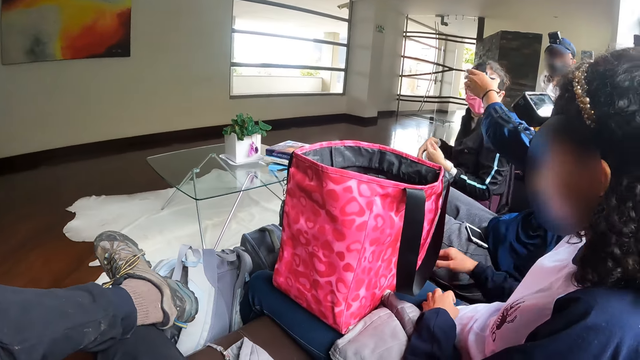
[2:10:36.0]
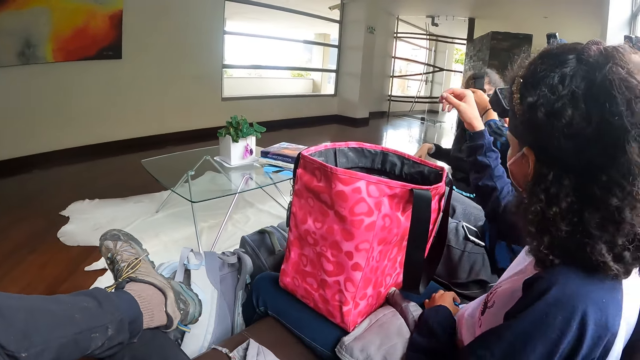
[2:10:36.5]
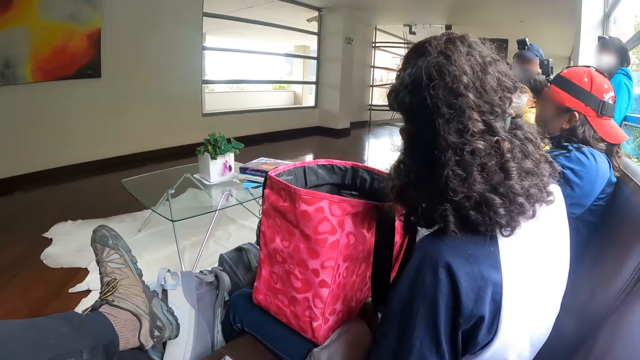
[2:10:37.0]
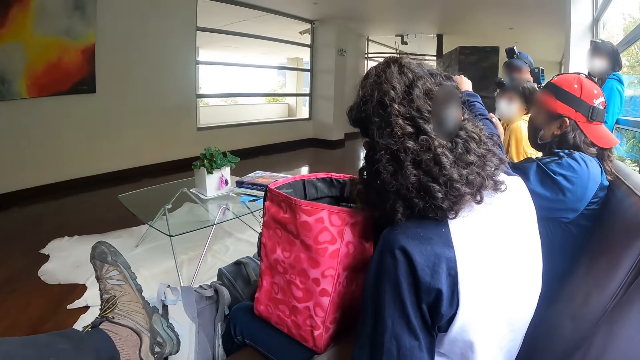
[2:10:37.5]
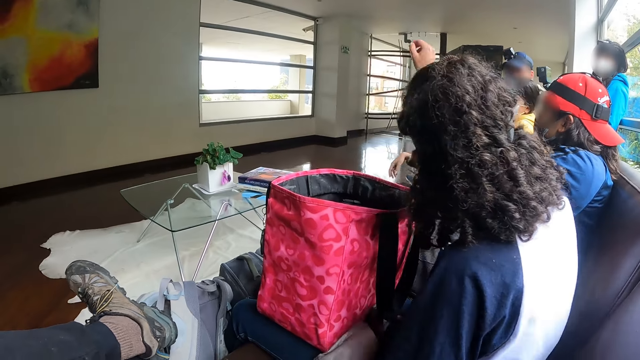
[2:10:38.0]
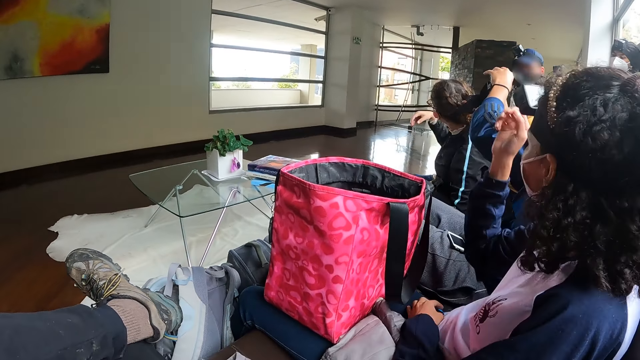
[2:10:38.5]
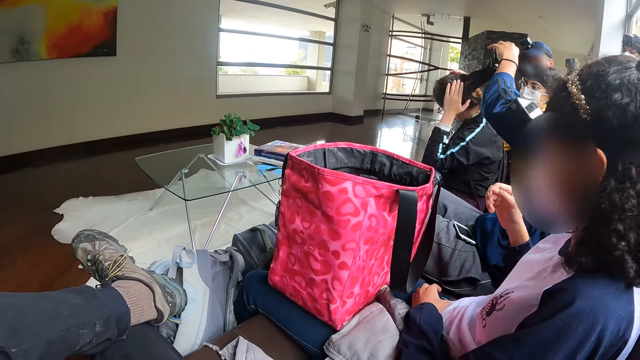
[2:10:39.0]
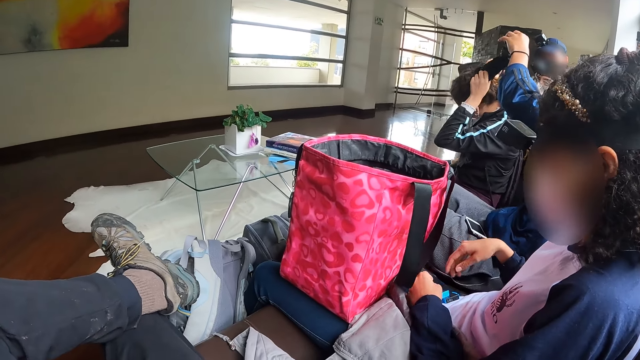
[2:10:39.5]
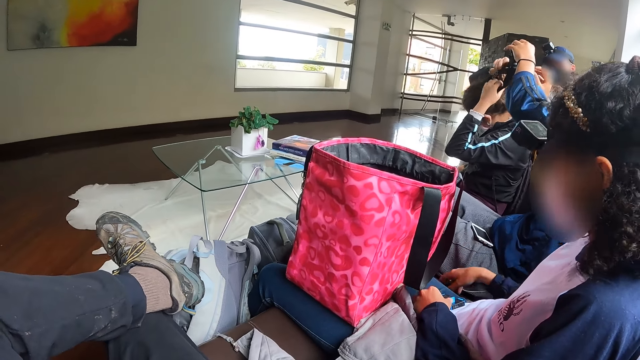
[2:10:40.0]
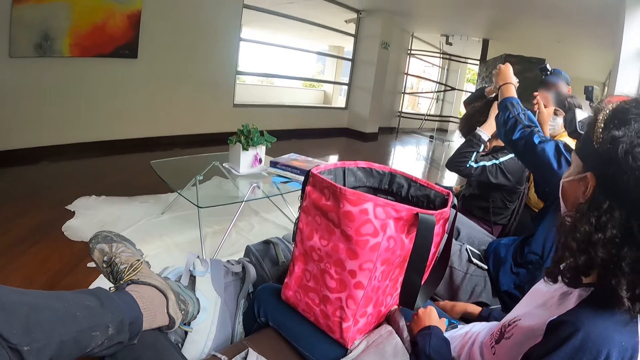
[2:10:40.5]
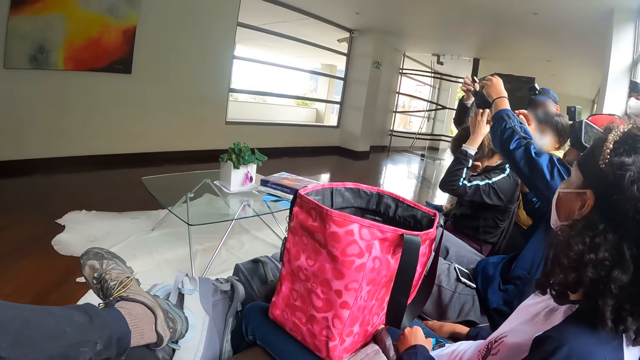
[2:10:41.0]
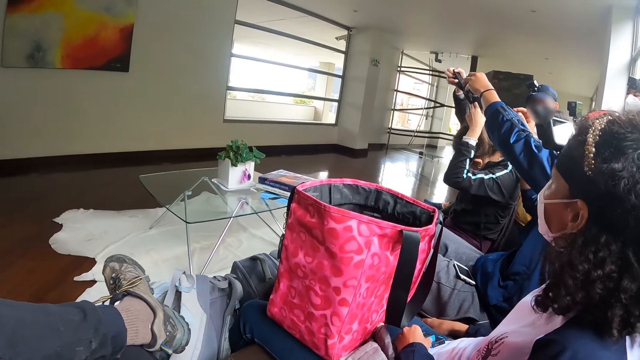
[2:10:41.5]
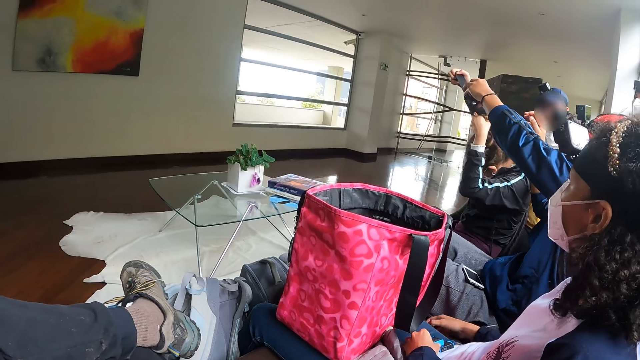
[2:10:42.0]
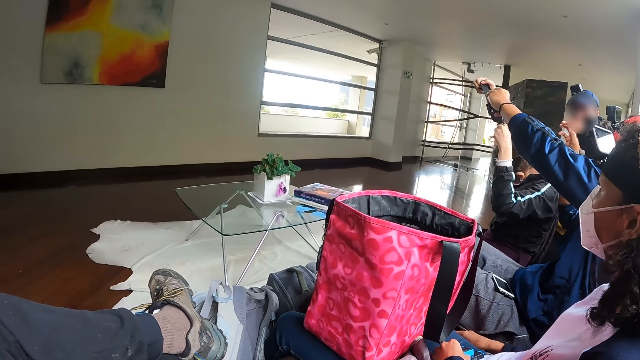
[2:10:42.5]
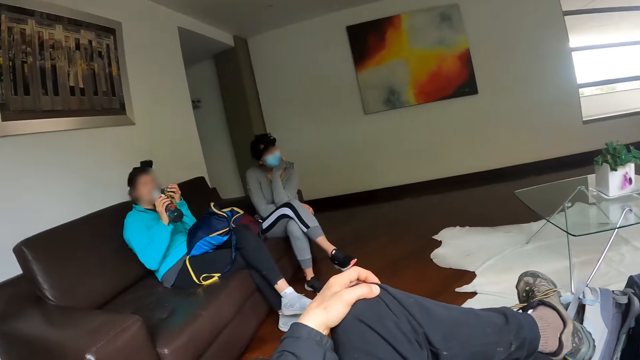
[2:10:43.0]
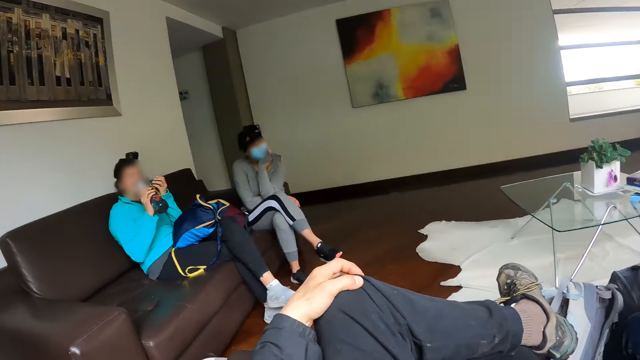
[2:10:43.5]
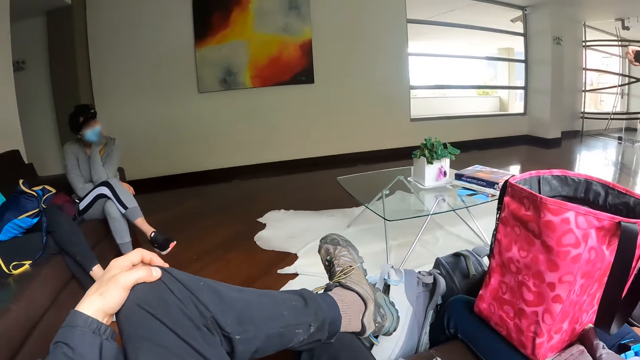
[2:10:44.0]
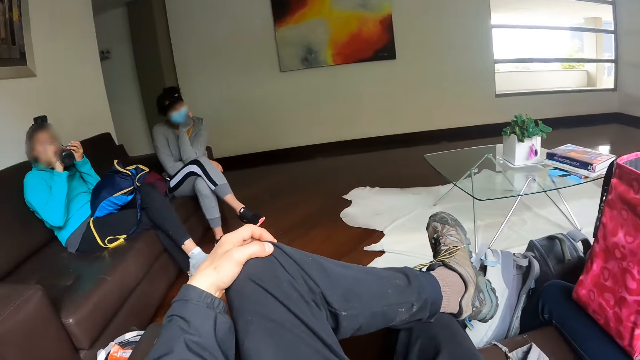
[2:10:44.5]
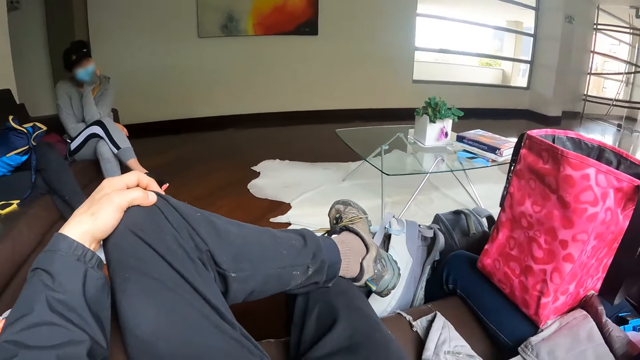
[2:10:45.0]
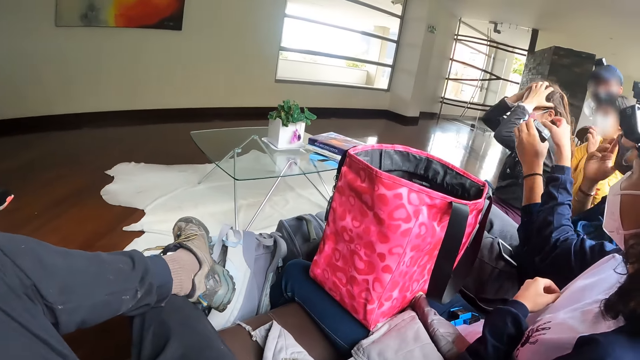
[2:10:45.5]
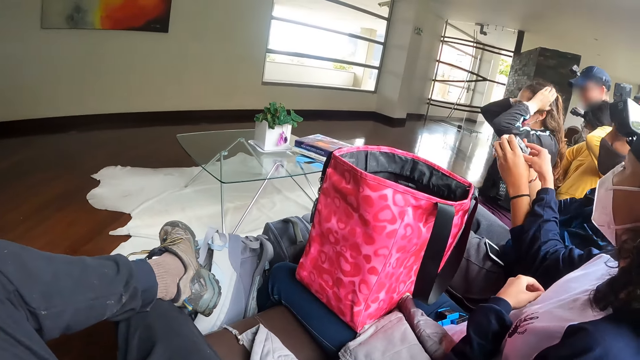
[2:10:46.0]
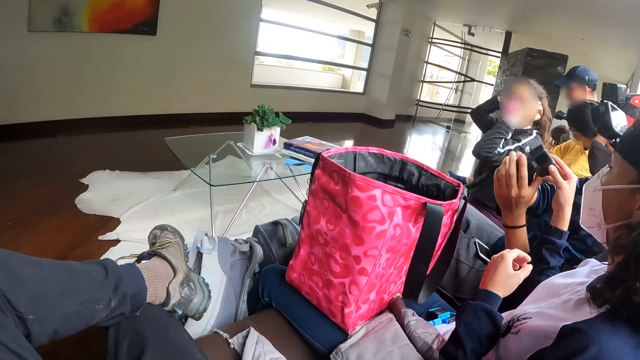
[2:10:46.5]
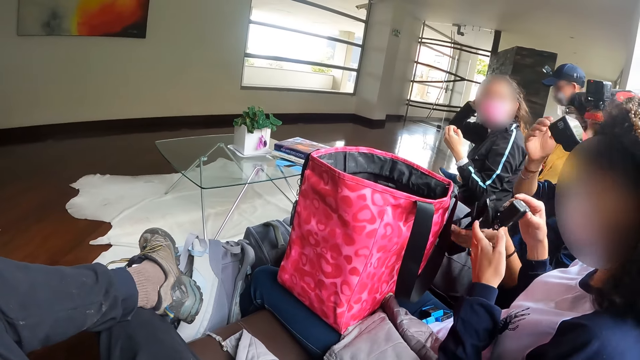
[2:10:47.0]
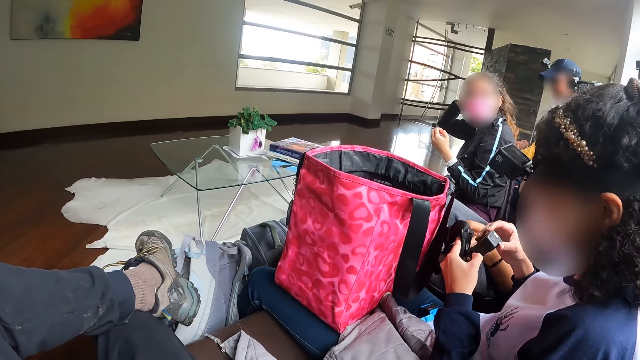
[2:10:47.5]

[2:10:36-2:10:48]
A man removes the camera on the head of a woman with his left hand. Another woman stretches out her hand. The other woman touches the head of the first woman with her right hand. The camera wearer stares around. A third woman takes water. The camera wearer looks around. The second woman takes the camera from the left hand of a fourth woman with her left hand. A fifth woman strokes her hair with both hands.

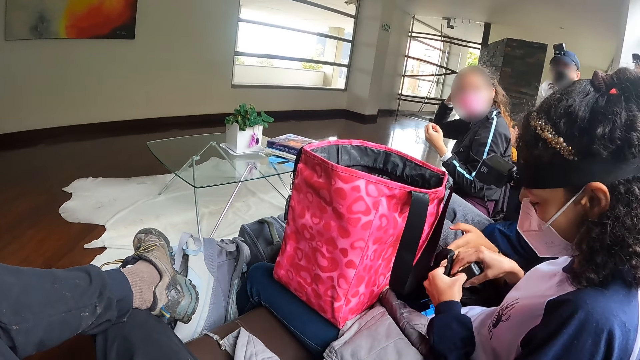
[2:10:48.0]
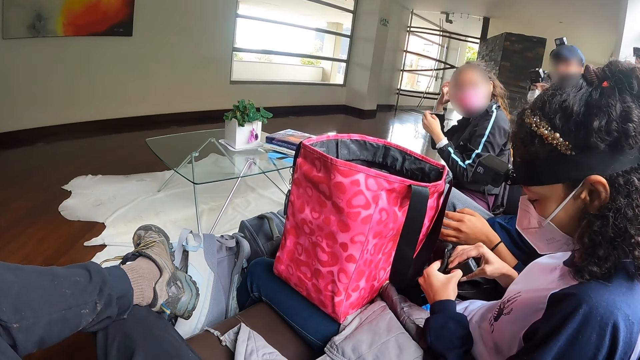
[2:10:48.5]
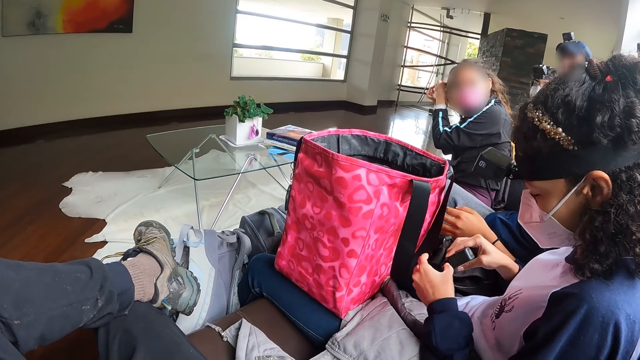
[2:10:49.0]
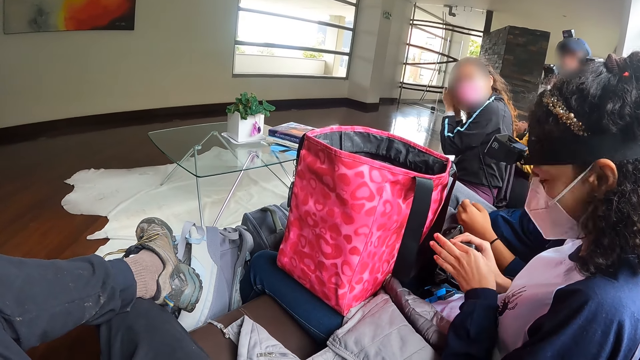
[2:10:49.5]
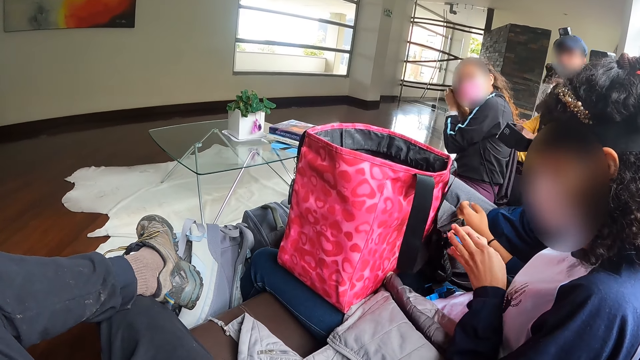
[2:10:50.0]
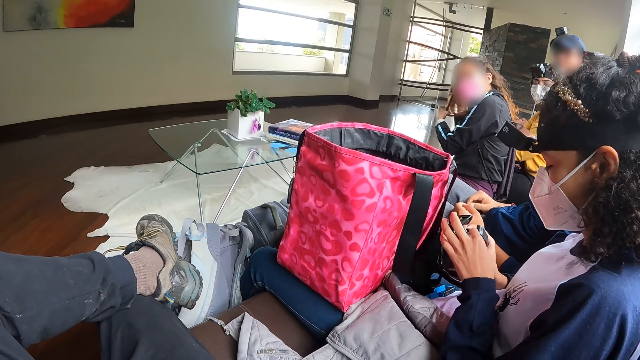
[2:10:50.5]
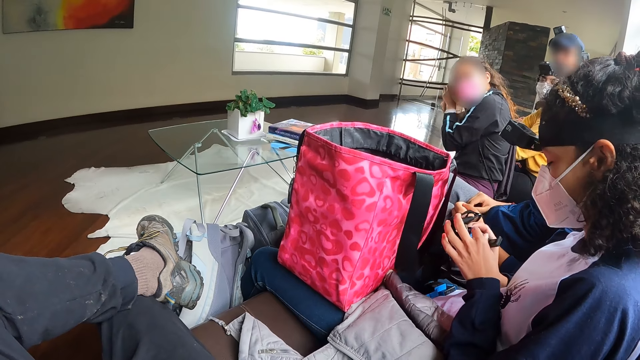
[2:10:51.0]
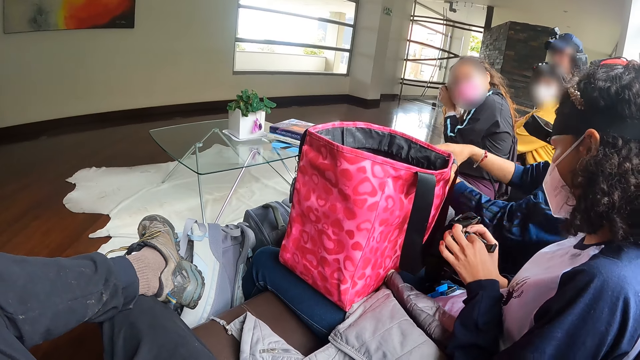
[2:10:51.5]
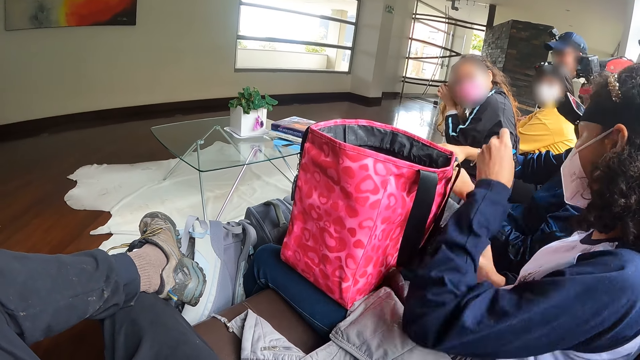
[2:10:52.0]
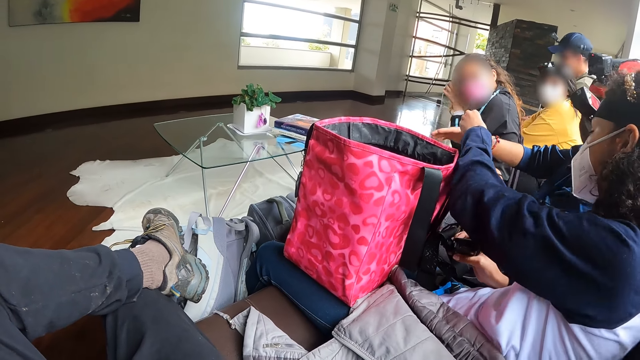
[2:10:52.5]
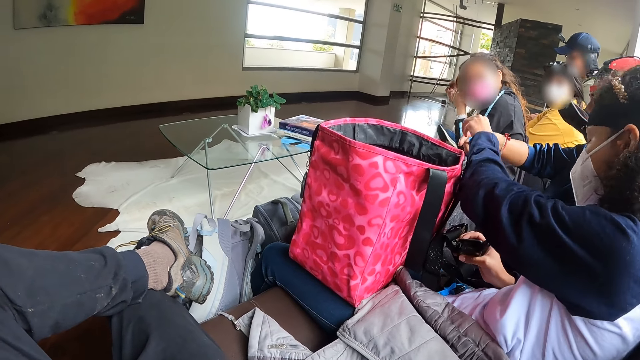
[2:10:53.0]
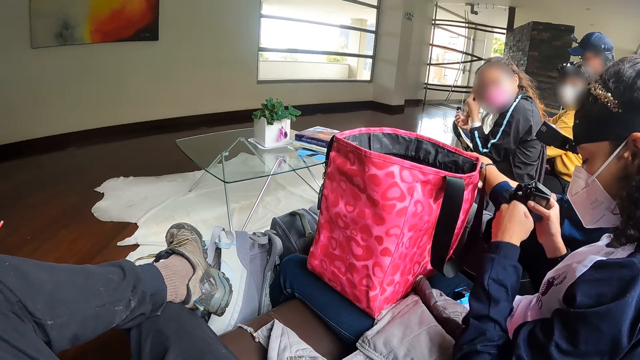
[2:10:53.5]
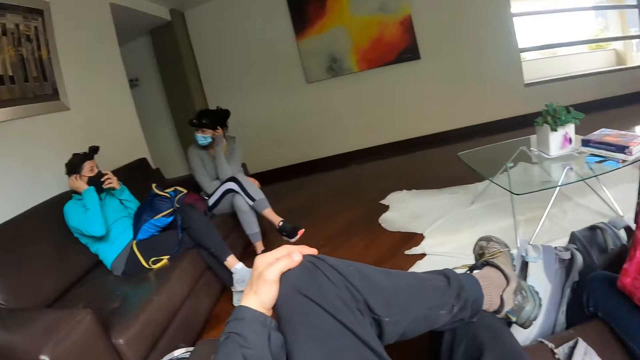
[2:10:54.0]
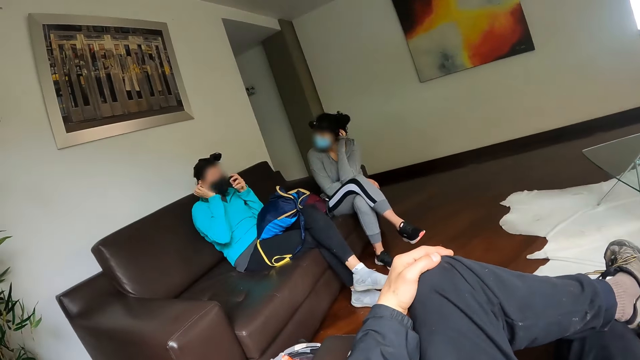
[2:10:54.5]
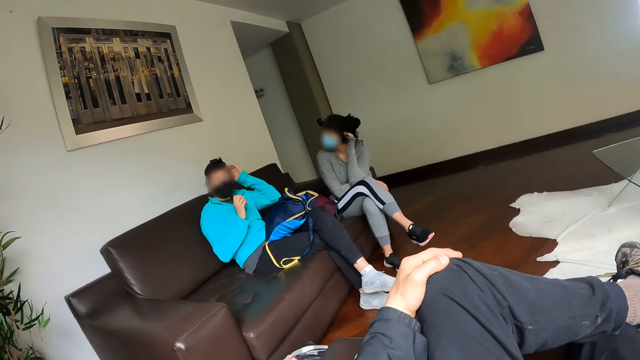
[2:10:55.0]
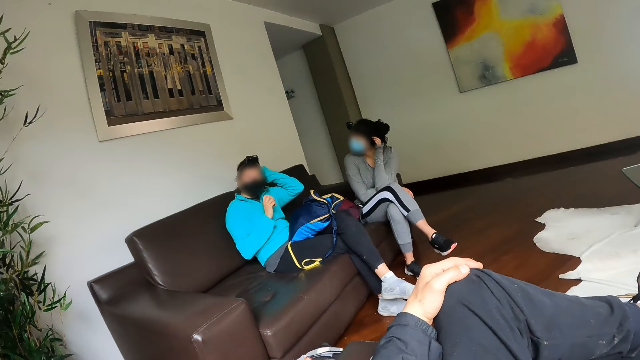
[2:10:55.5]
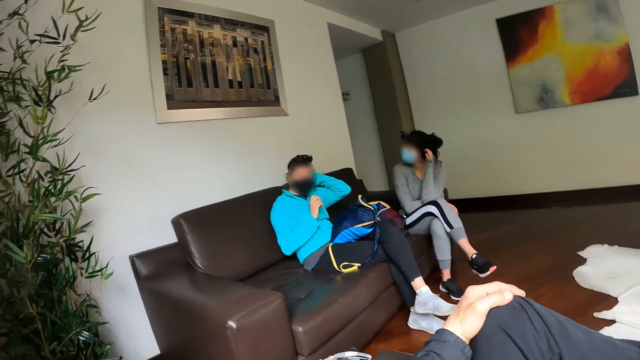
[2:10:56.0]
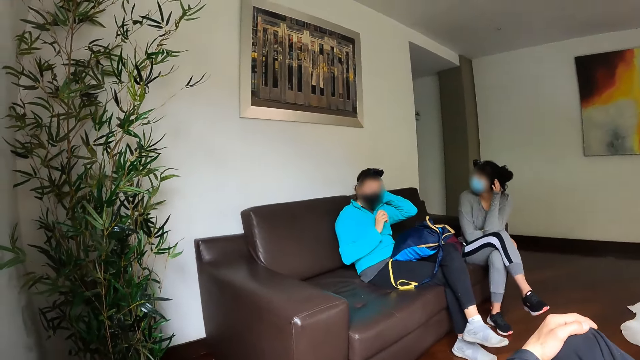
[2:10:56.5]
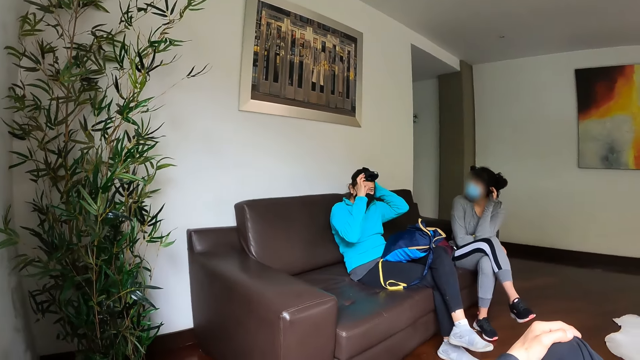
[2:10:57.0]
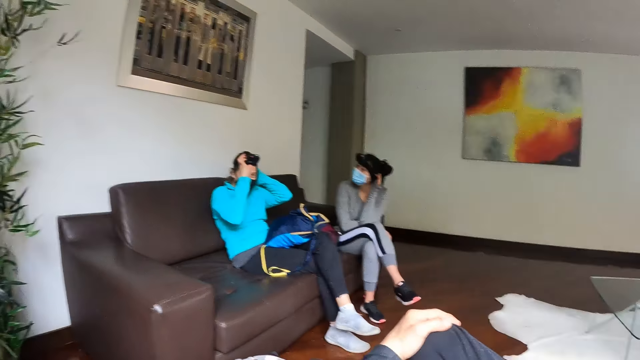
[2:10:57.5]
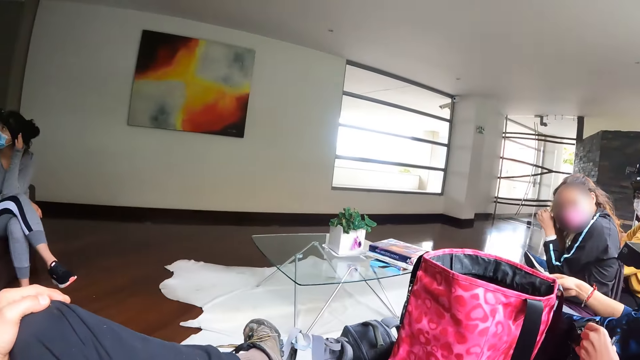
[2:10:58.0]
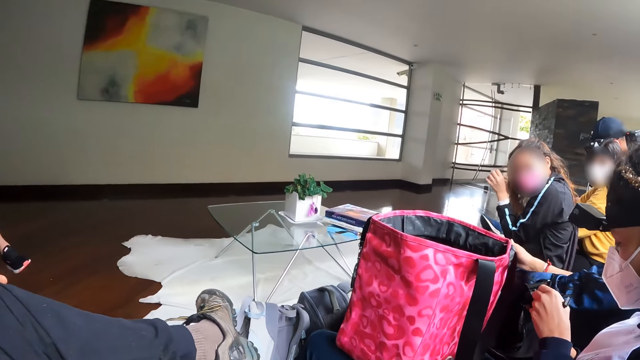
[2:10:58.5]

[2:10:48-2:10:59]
The woman opens the battery slot of the camera in her right hand with her left hand. She picks a battery from the camera on her right hand with her left hand. Another woman opens a pouch on her laps with both hands. A third woman takes the battery from the left hand of the first woman with her right hand. The first woman lifts the camera with her right hand. A fourth woman scratches her head with her left hand. A fifth woman touches her face with both hands. The fifth woman touches a camera and headgear on her head with both hands. The first woman places the battery in her left hand in the camera in her left hand.
